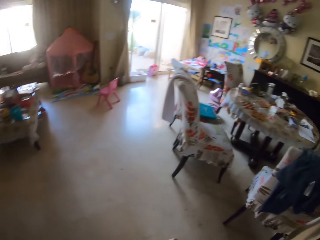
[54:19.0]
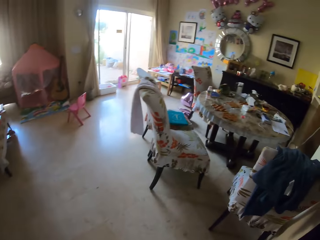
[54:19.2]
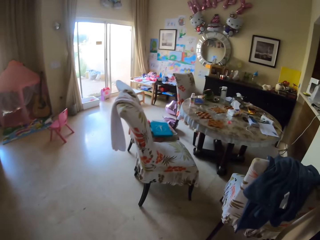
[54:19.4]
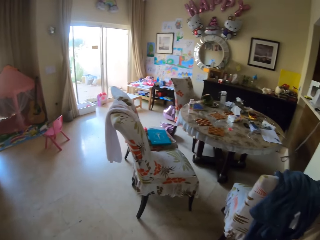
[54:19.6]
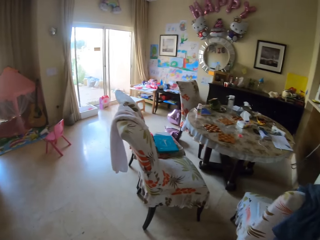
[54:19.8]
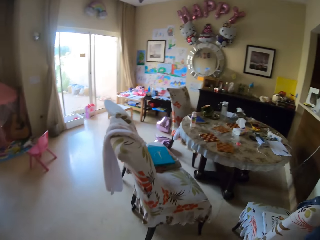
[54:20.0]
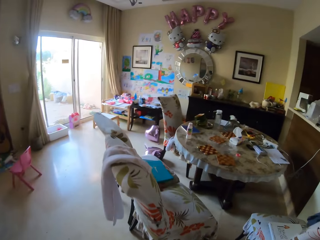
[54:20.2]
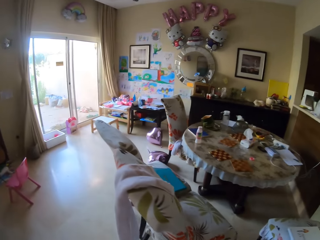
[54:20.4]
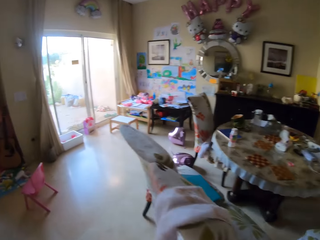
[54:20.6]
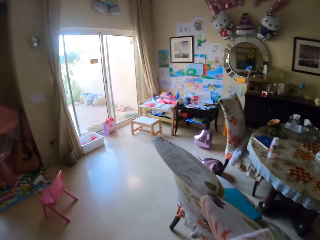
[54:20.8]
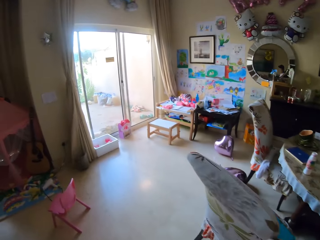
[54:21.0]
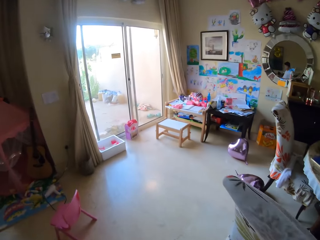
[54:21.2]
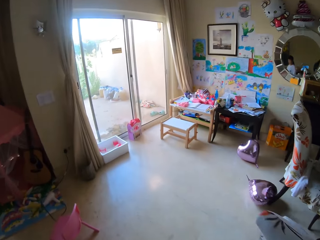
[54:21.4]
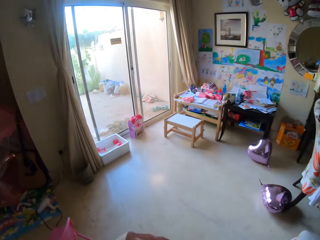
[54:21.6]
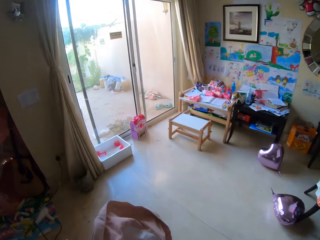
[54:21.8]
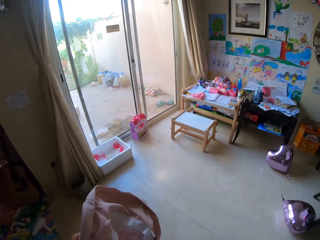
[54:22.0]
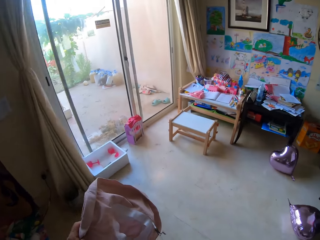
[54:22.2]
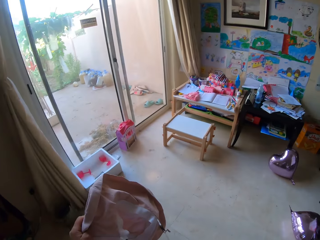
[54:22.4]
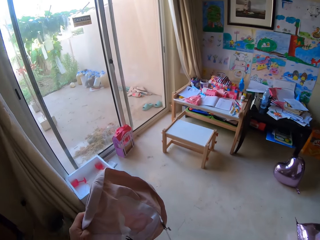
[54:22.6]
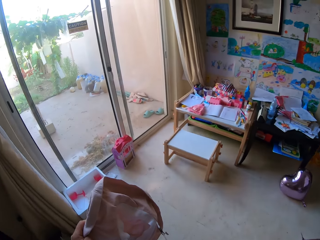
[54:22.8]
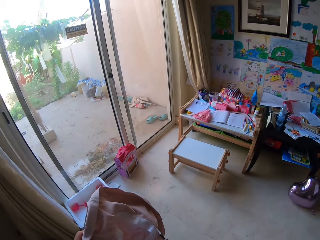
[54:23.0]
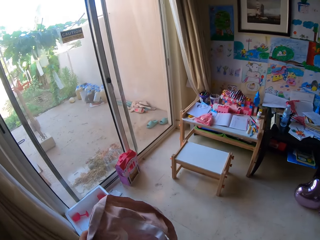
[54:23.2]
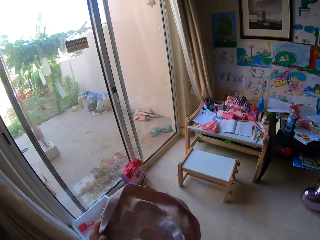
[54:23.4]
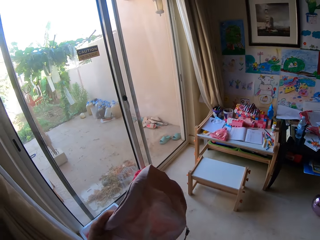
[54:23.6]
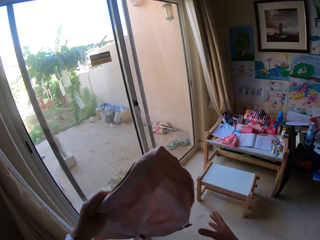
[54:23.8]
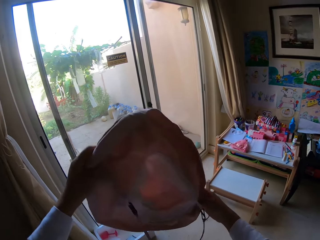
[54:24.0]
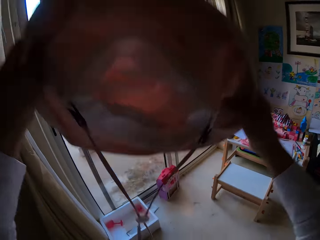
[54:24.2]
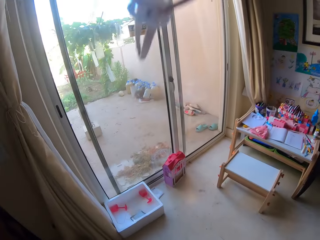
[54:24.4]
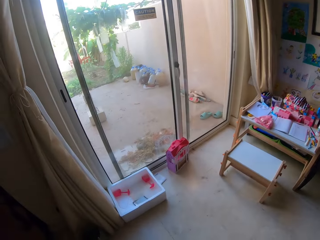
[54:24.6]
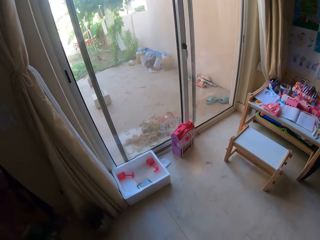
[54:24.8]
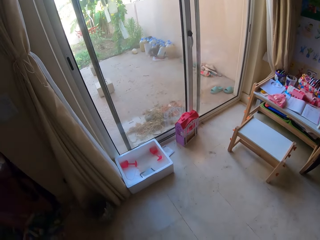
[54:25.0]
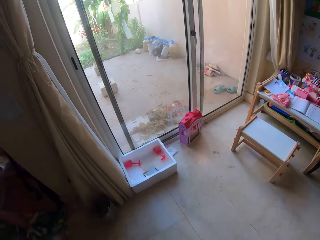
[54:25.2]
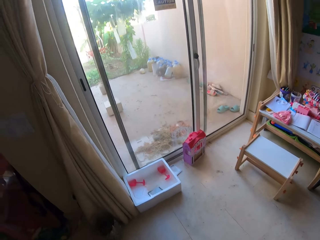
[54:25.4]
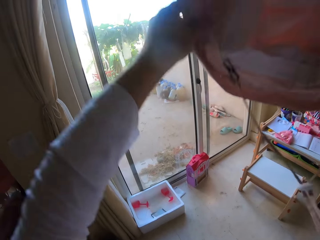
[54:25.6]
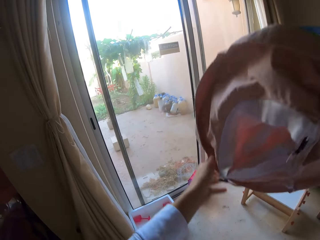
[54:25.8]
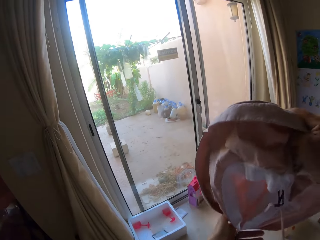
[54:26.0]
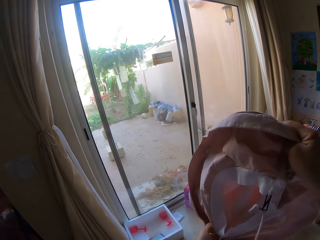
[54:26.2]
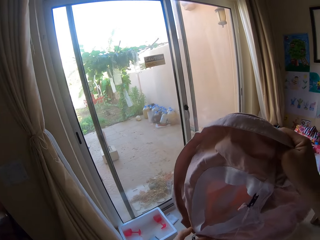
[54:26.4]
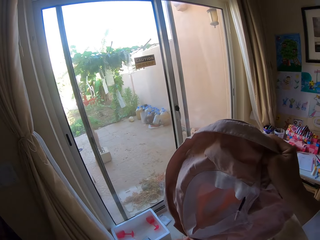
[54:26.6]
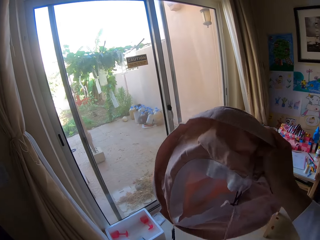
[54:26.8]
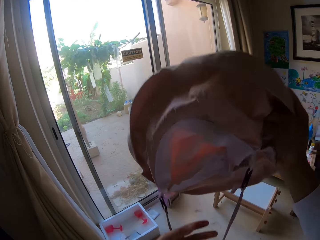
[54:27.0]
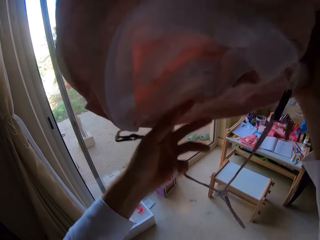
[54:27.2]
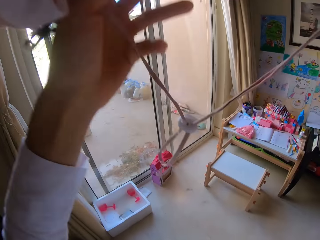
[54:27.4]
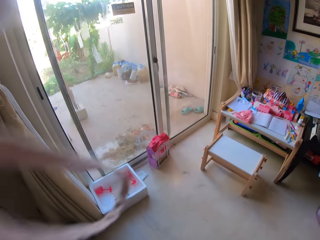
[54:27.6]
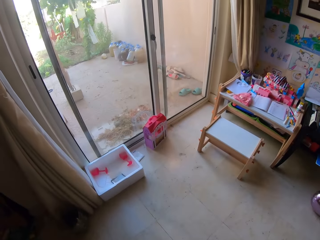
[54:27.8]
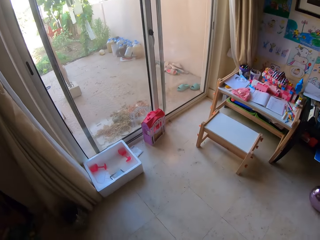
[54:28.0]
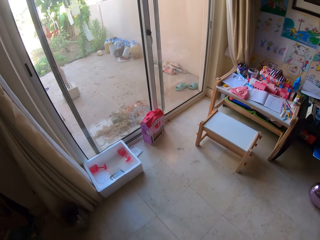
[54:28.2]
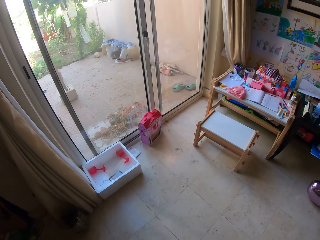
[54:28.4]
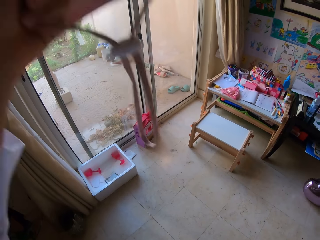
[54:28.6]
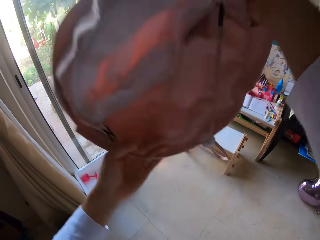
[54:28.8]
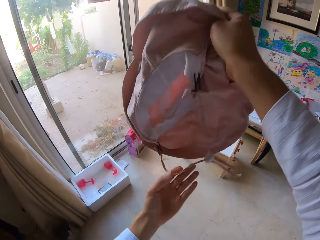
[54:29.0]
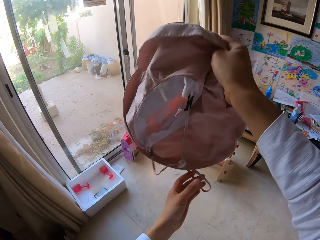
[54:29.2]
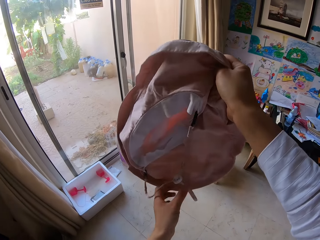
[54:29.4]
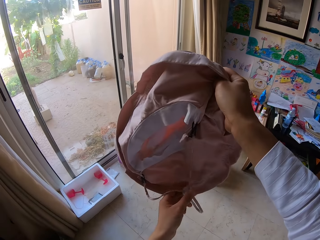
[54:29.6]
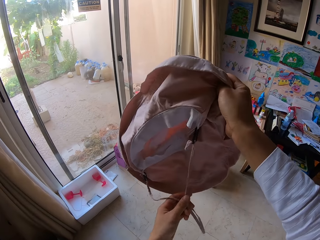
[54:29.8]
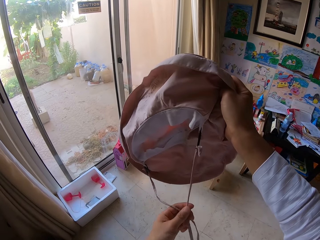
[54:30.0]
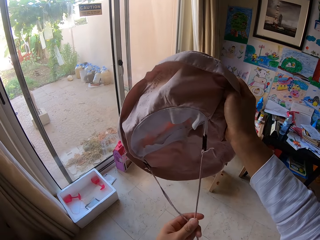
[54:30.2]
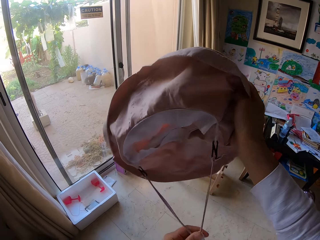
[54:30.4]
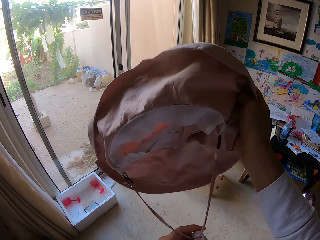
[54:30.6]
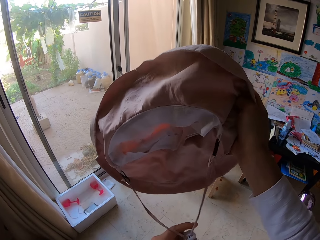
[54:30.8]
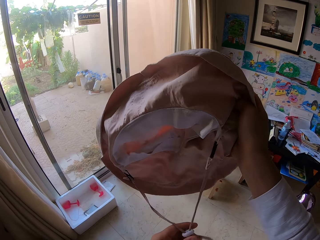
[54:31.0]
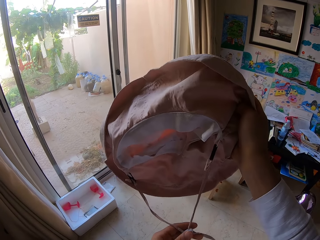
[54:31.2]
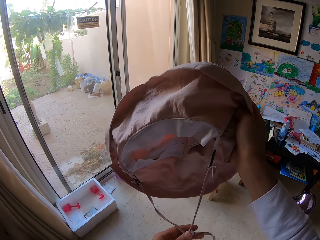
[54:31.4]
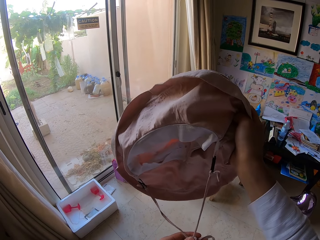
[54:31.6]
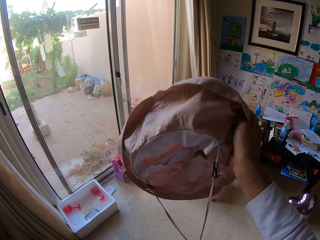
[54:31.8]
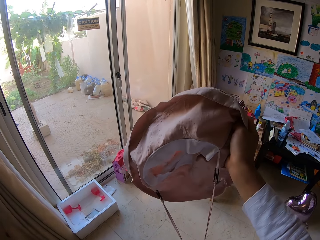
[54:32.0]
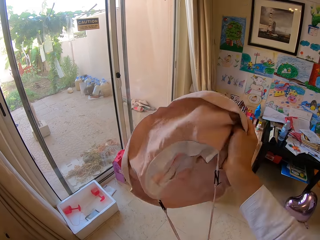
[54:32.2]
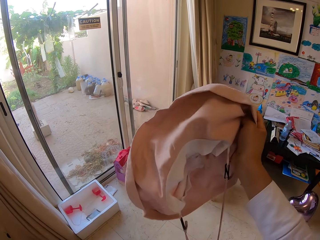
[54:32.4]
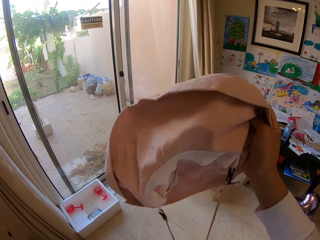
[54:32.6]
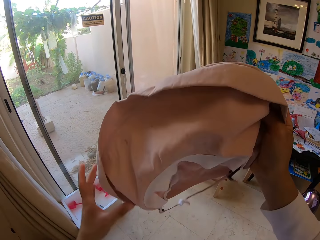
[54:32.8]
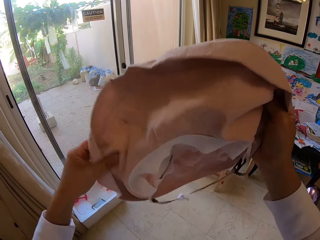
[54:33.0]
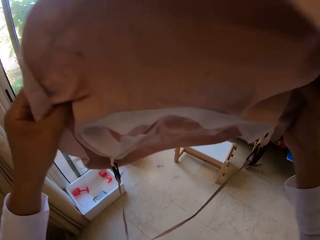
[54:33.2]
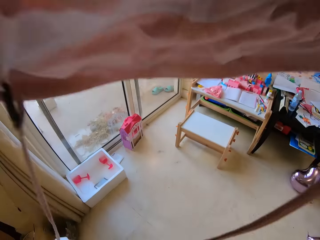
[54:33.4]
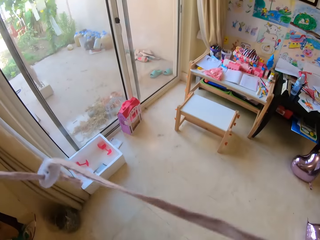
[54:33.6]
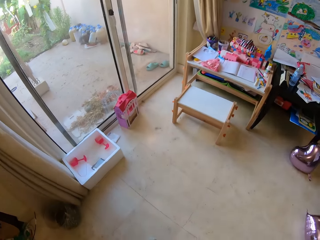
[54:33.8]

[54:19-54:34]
A man puts on the safety cape. The camera wearer walks around the room. They put on the hat. They put on the cape. They remove the hat. They put on the hat. They align the cape. They remove the hat.

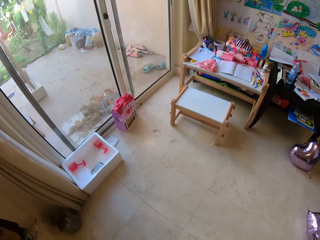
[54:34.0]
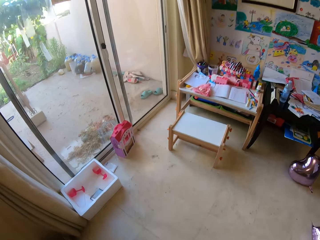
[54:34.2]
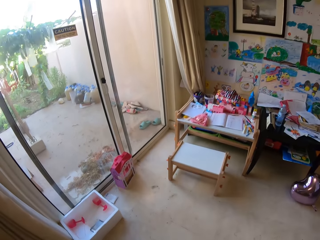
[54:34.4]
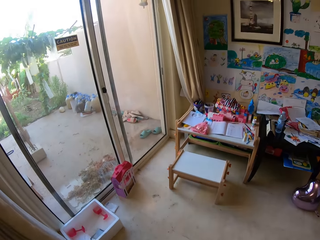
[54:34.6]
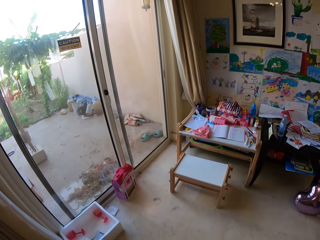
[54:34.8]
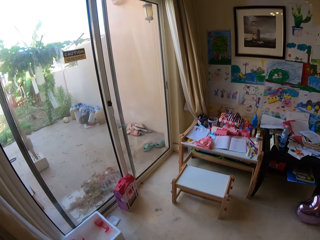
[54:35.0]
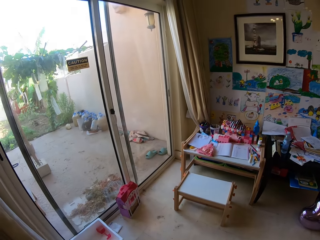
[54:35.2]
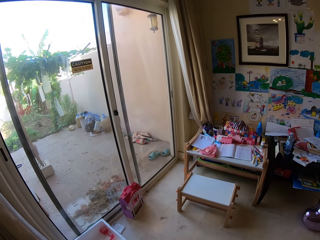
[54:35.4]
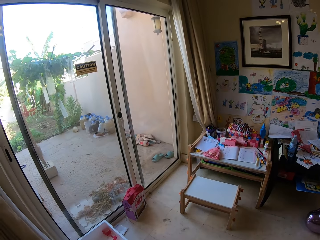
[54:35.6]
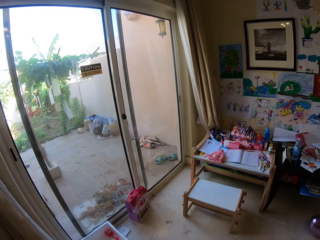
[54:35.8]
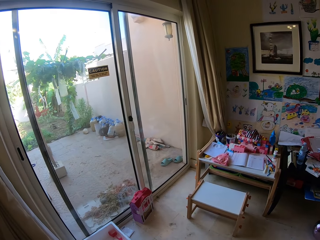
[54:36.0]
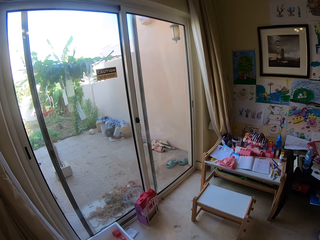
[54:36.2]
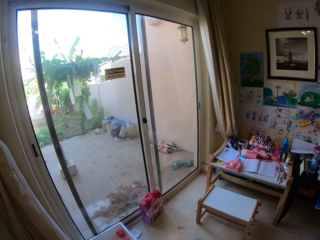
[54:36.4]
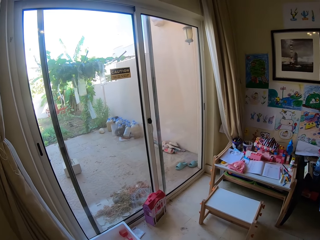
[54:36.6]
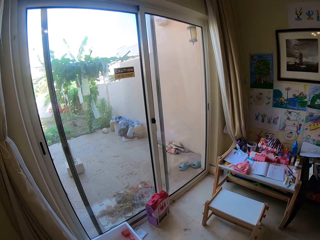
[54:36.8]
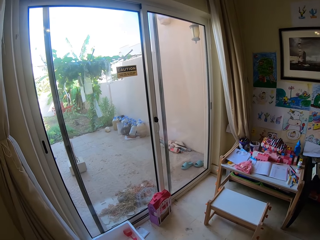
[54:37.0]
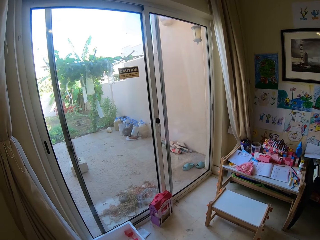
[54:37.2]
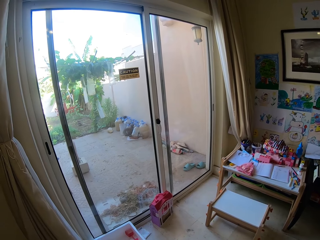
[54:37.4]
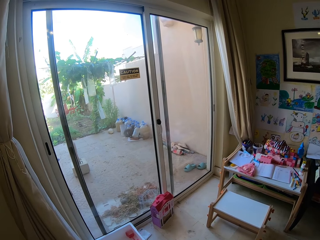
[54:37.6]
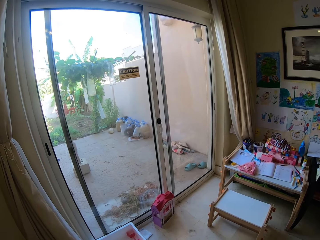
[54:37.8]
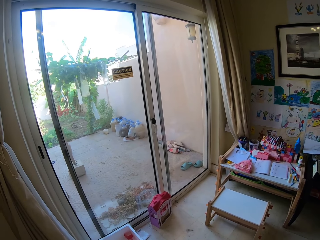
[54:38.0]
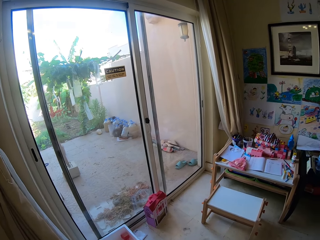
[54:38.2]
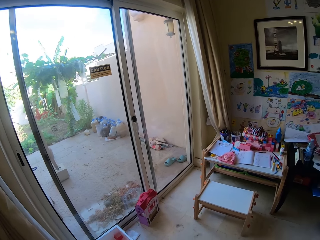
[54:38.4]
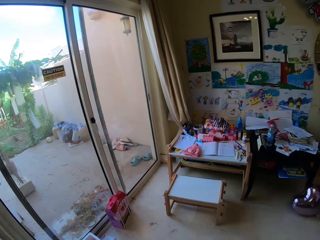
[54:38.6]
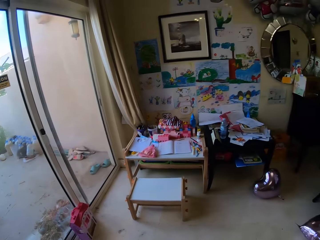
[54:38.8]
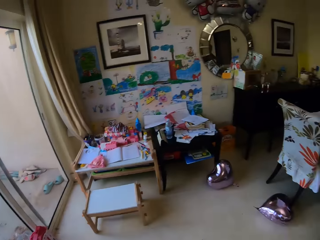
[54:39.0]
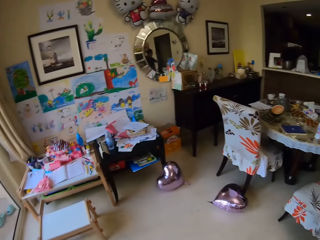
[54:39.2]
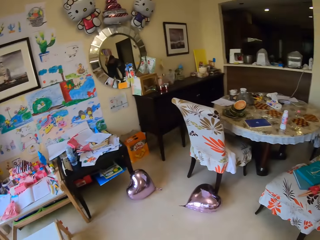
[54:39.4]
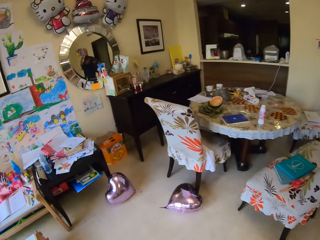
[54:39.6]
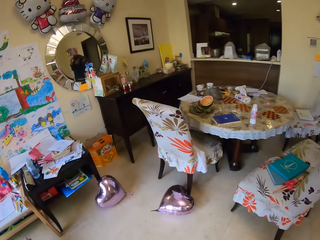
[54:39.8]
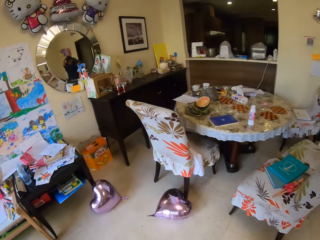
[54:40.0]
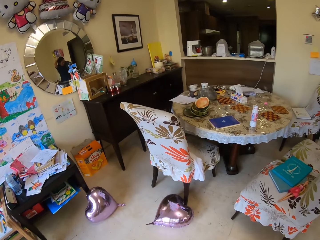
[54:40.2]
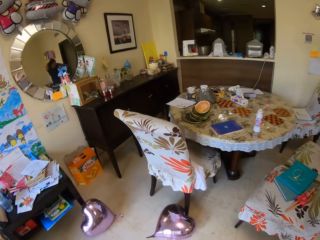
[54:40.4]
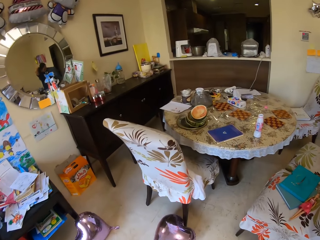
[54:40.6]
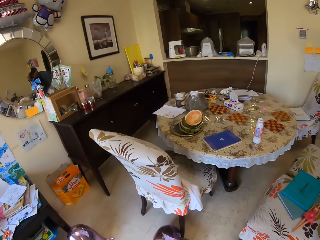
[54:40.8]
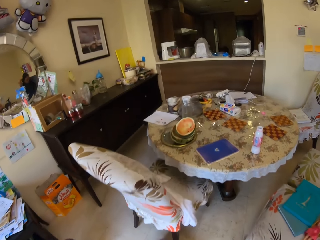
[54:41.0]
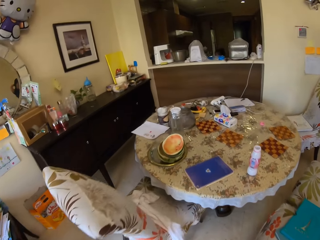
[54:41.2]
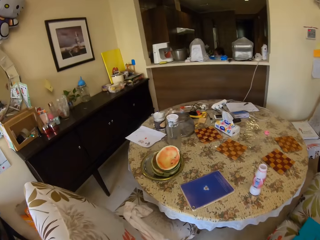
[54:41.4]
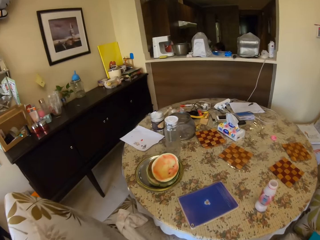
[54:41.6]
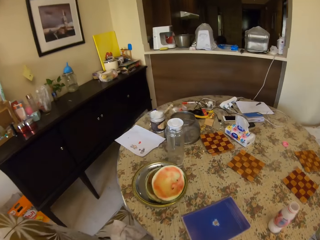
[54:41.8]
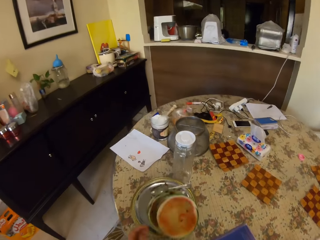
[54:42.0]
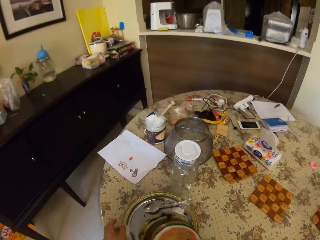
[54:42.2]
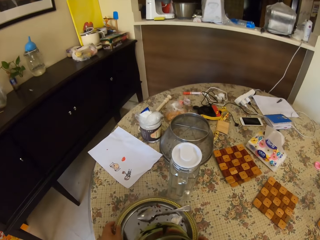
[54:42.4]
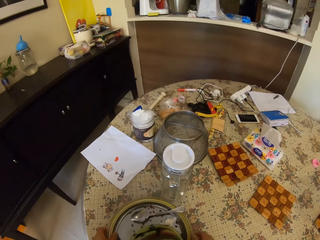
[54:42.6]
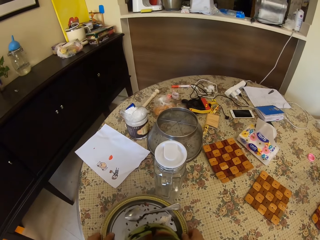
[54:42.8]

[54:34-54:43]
The camera wearer puts on the cape. They walk around the room. They put on a jacket.
